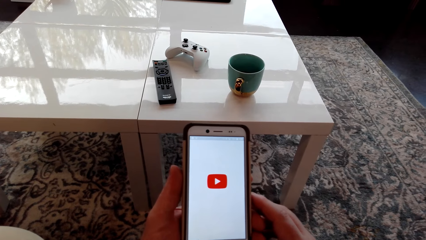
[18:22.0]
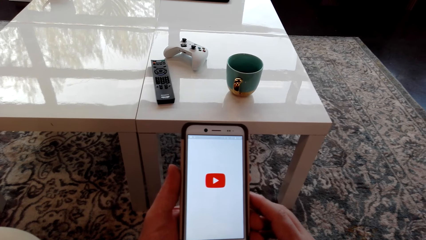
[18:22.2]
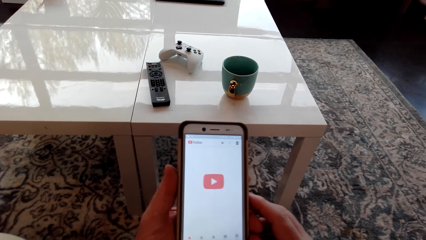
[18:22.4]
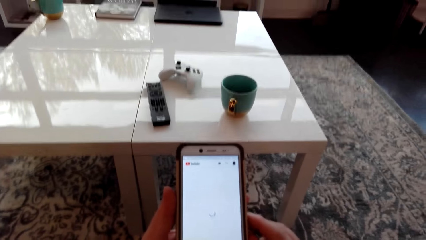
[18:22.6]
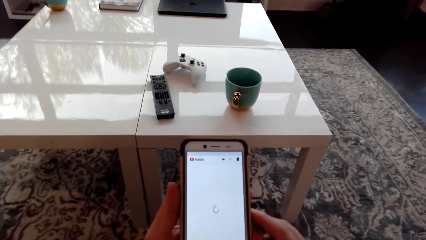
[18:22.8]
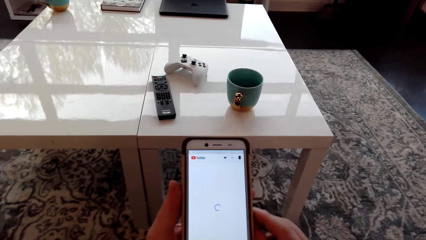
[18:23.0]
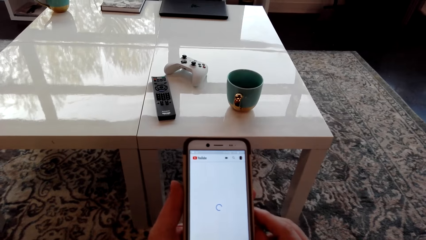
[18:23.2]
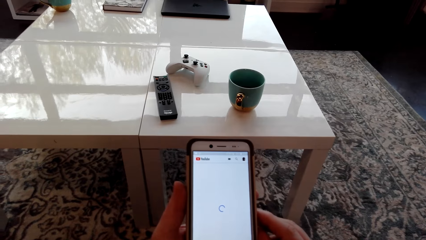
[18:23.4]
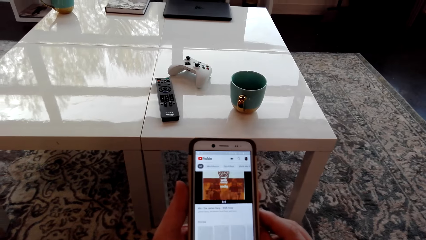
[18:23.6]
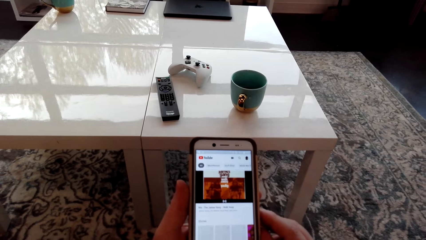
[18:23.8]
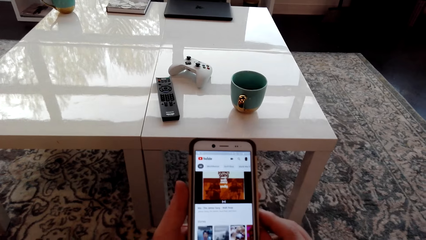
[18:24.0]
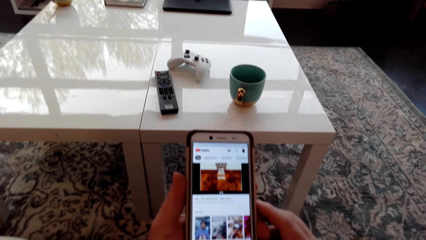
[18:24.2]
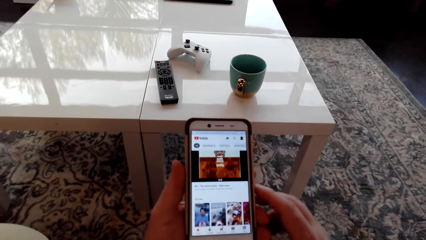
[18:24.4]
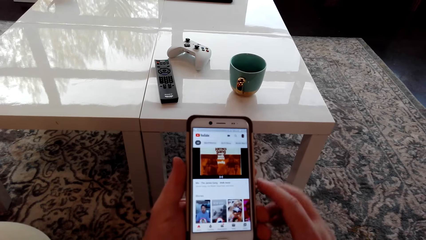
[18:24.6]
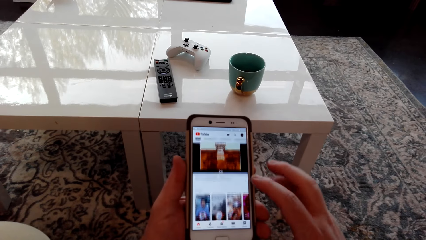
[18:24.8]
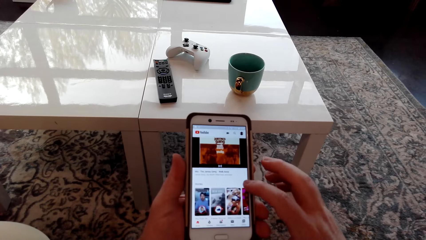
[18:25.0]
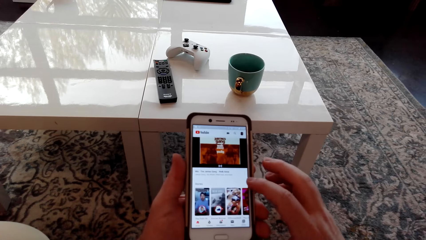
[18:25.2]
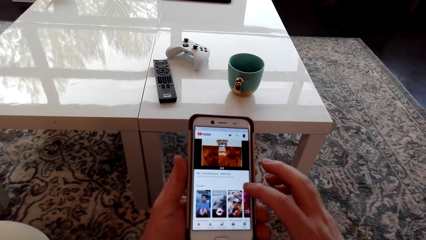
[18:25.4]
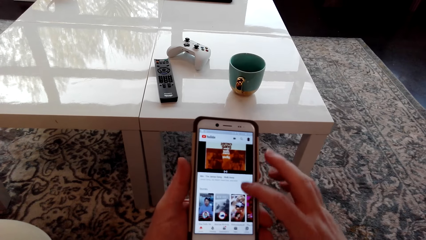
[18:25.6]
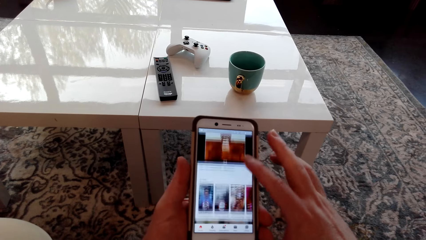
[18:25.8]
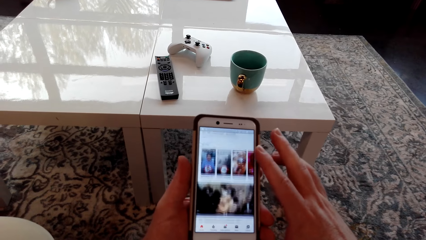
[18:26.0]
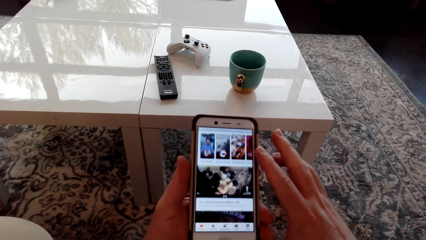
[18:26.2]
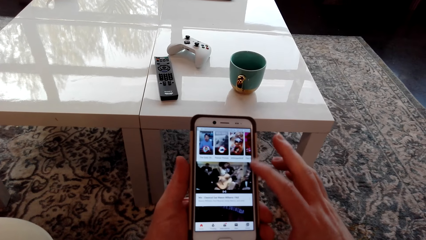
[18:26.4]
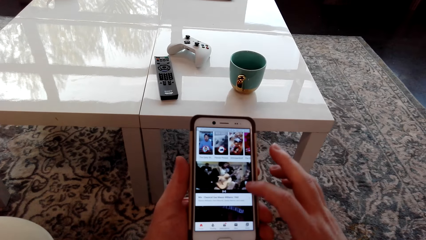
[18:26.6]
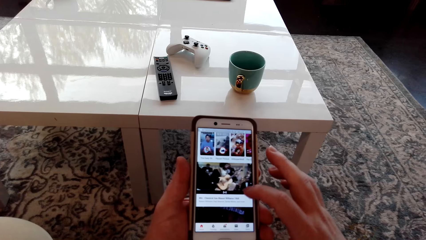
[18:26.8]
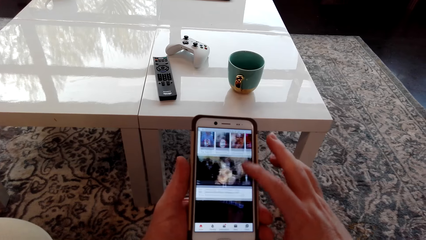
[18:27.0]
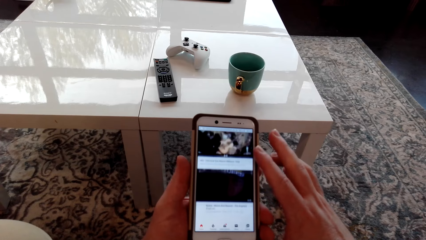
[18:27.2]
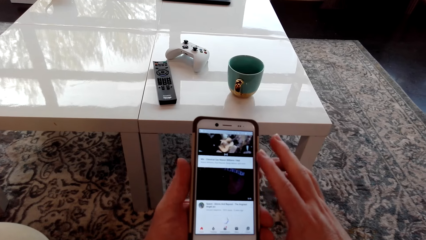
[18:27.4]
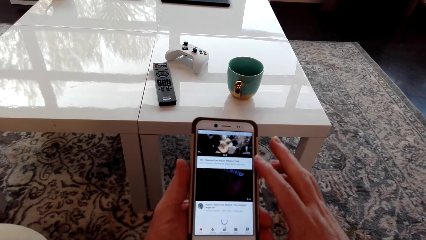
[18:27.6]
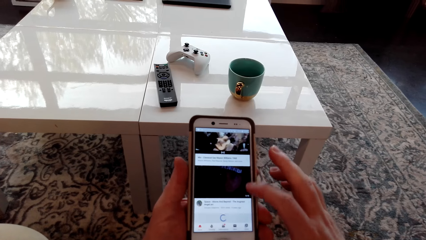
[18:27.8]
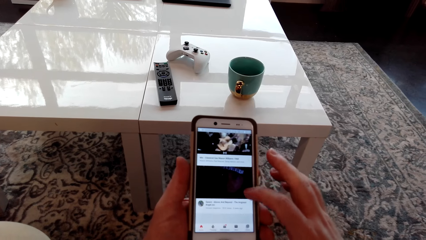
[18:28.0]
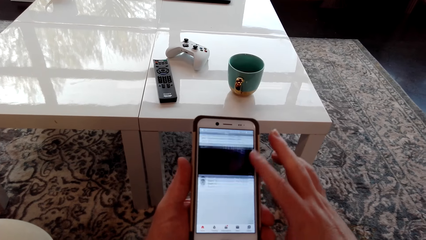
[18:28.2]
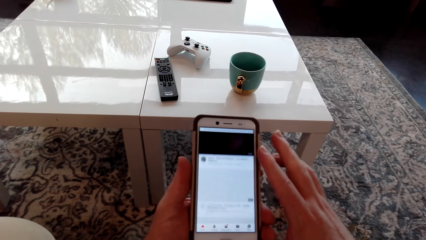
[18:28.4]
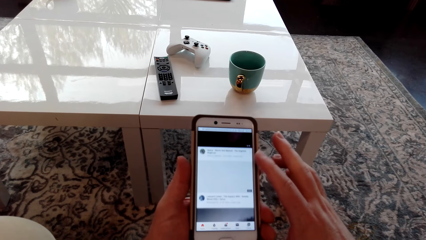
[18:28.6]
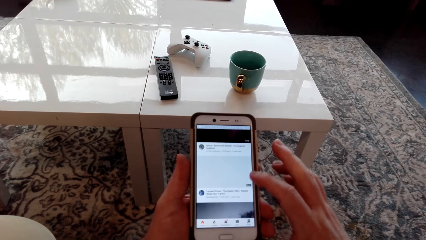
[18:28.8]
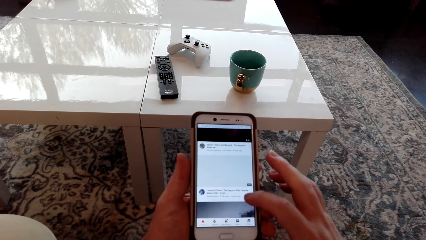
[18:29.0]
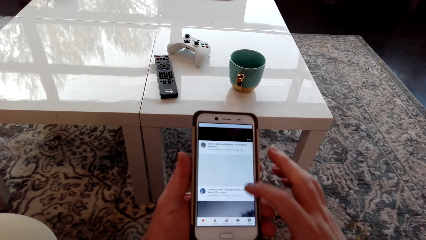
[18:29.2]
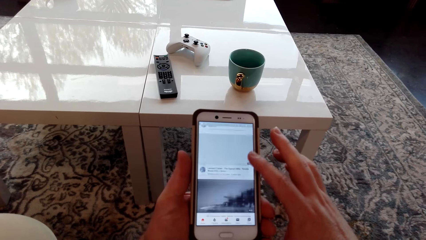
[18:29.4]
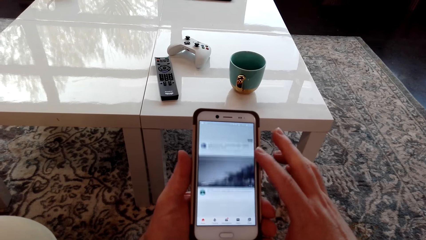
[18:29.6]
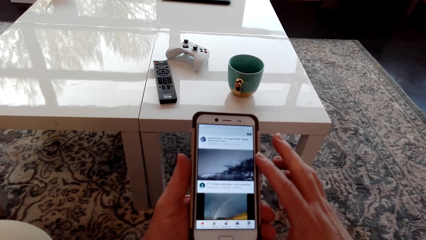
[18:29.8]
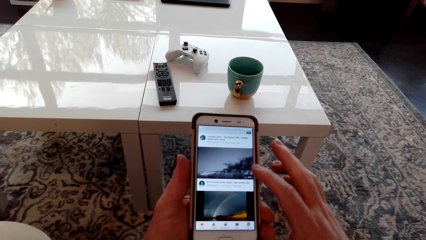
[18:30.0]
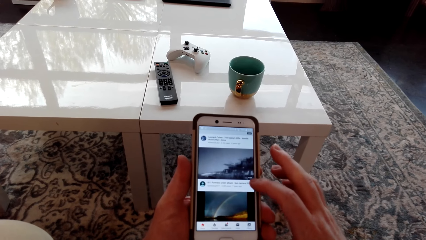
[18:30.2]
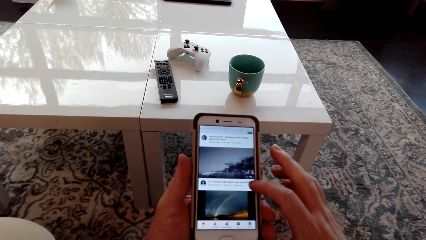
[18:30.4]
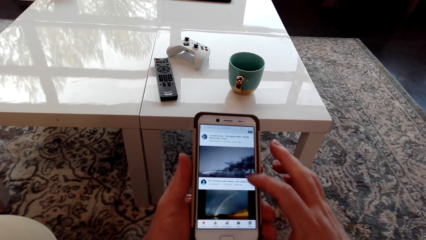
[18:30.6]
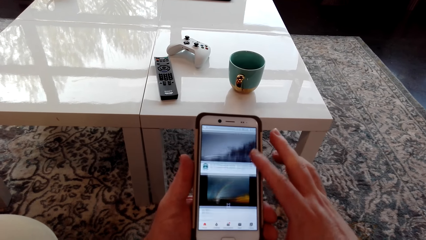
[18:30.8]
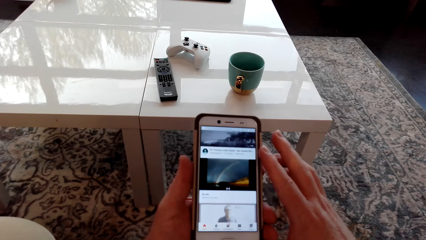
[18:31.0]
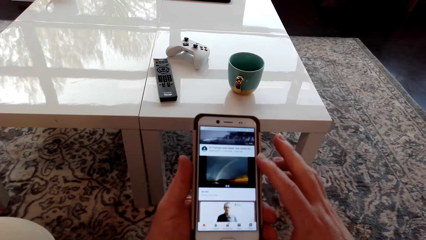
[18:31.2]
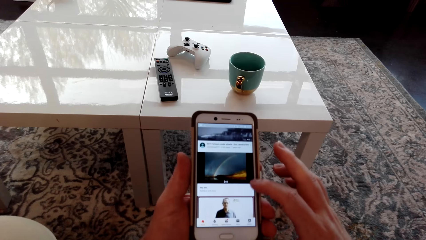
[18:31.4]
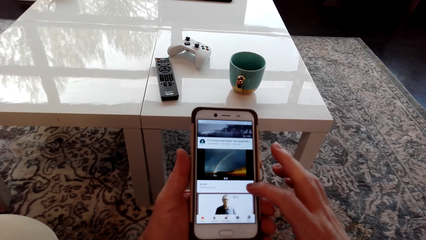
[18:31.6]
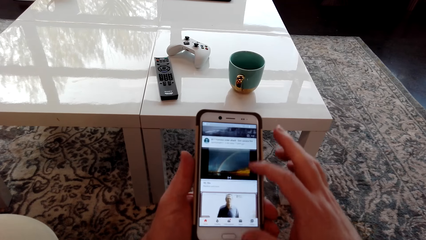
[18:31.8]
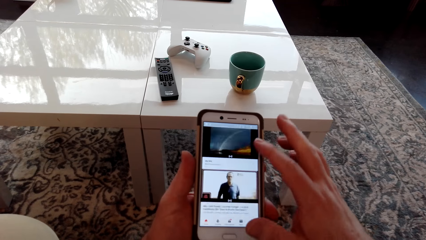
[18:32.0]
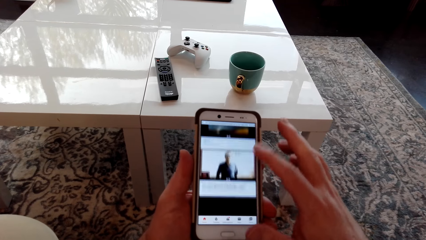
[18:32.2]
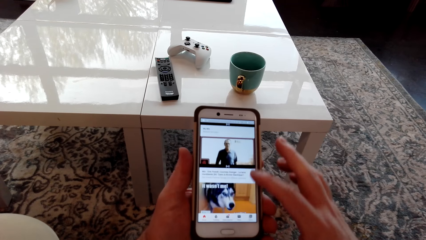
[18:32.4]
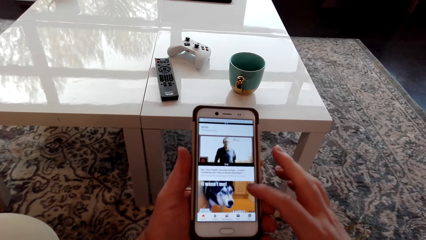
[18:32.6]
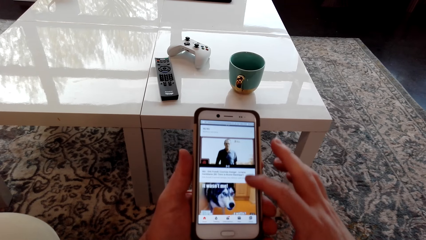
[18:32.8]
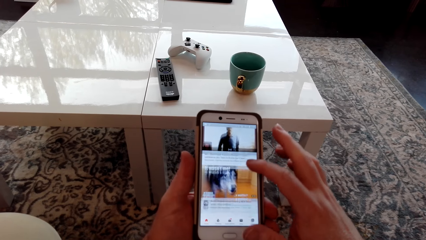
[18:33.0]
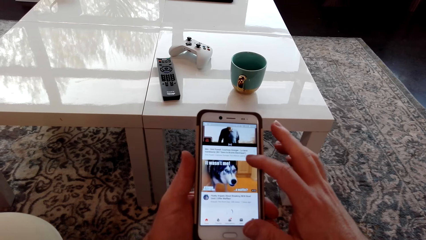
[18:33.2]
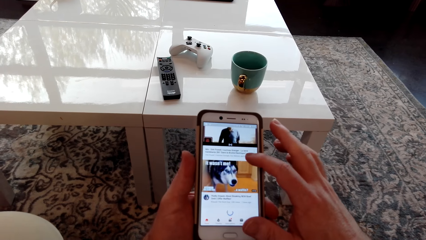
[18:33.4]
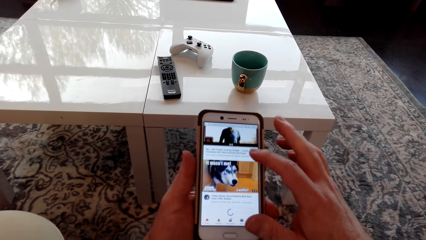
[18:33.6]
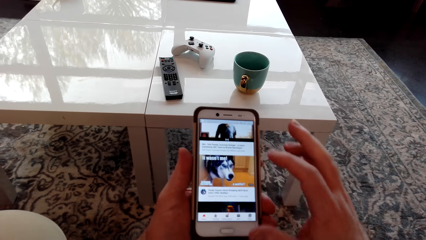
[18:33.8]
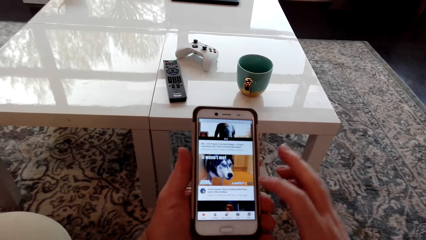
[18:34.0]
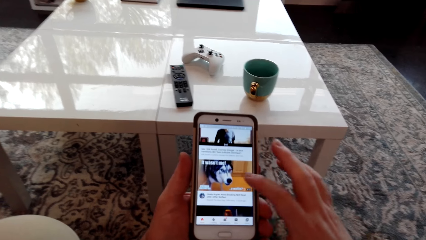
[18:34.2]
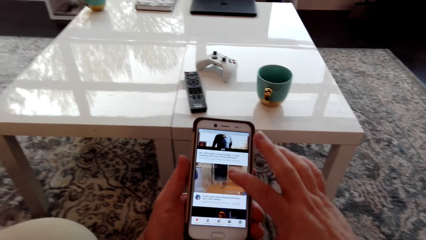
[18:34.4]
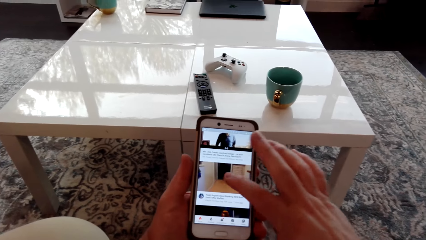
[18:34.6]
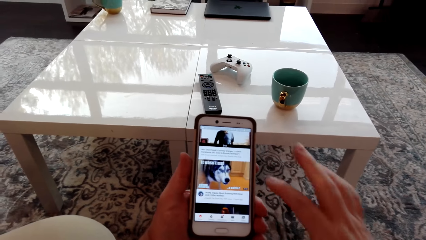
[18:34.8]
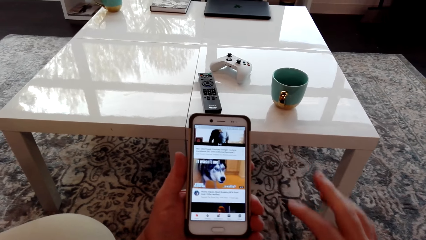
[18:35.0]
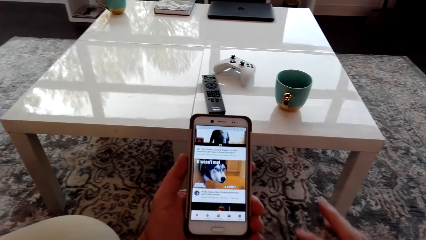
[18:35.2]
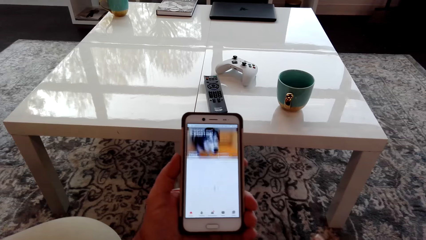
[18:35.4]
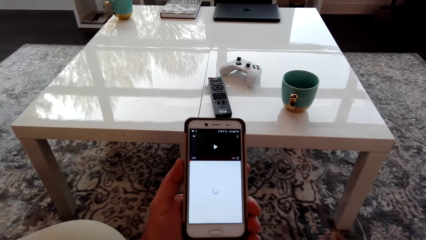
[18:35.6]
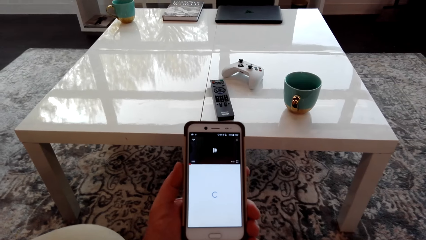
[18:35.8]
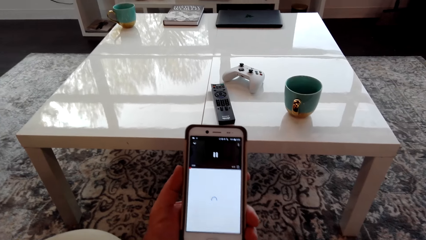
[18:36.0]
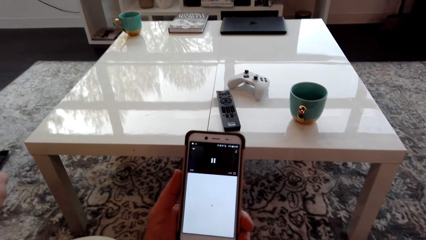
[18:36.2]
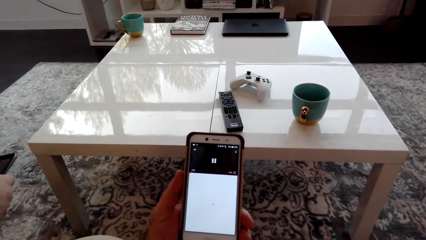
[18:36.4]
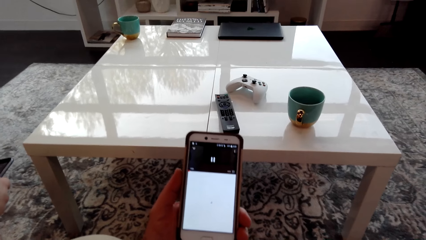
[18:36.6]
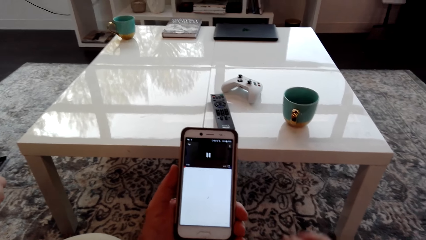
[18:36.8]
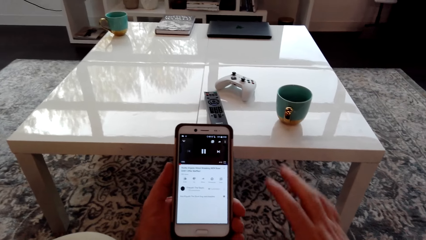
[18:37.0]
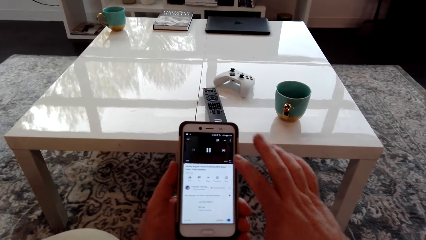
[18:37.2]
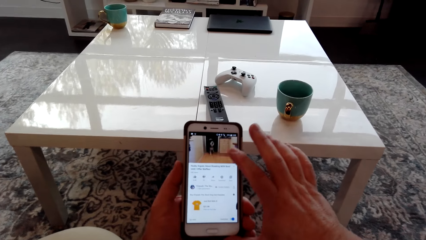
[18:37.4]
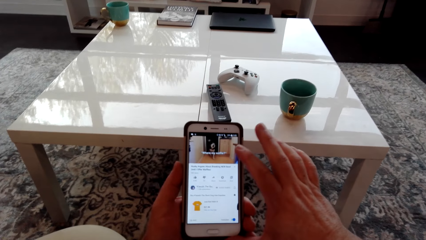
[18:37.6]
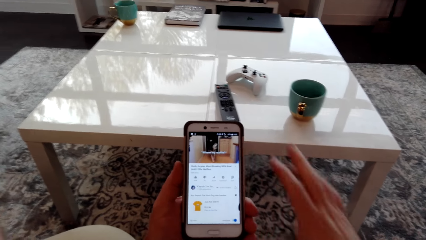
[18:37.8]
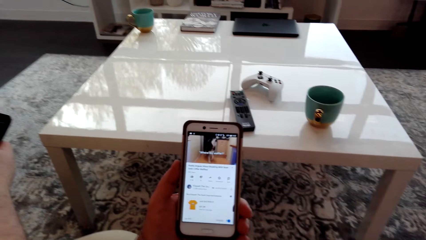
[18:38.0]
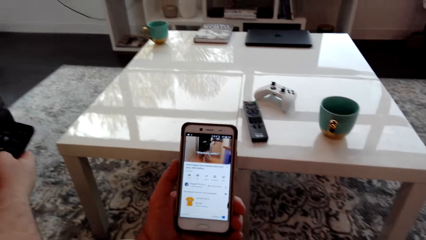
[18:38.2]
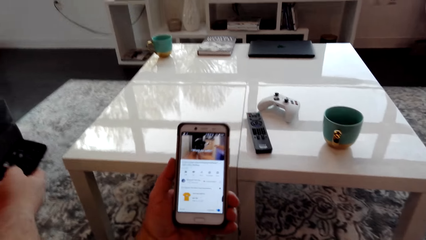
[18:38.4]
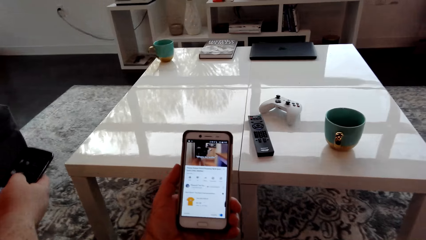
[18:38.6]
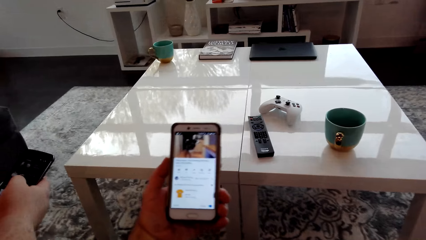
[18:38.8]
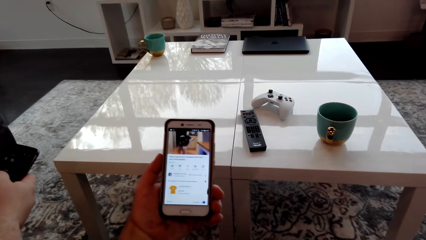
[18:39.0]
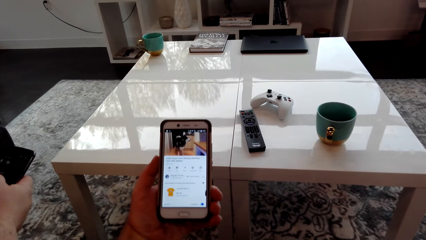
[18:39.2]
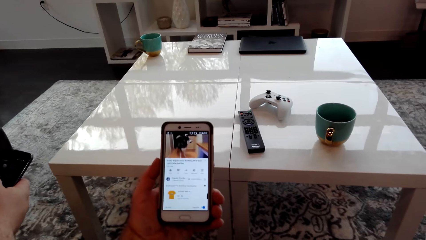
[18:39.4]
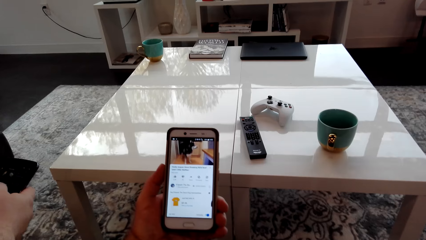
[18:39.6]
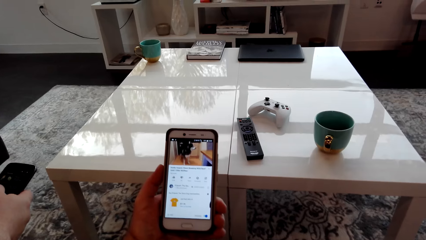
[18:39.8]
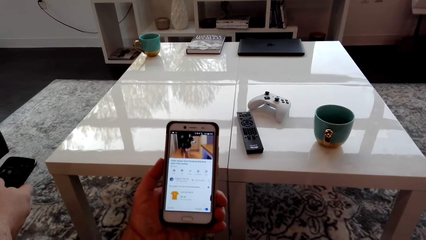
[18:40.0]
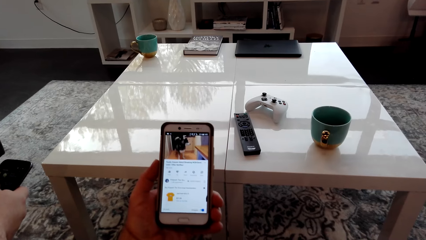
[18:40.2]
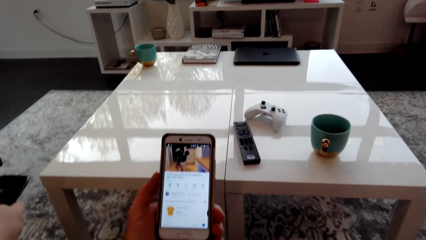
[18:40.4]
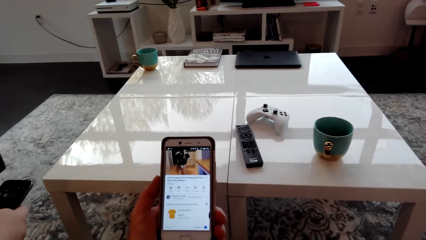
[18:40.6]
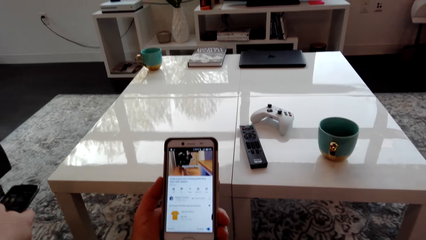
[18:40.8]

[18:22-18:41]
The camera wearer watches a video in the phone.
